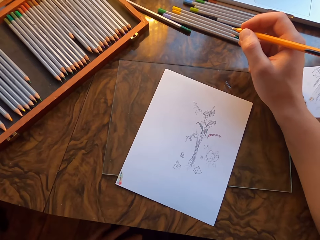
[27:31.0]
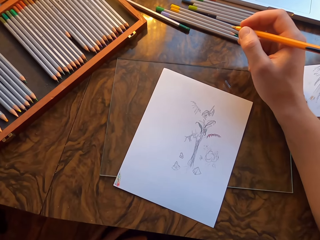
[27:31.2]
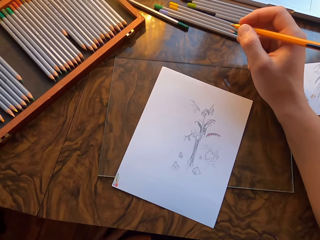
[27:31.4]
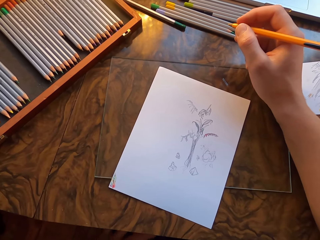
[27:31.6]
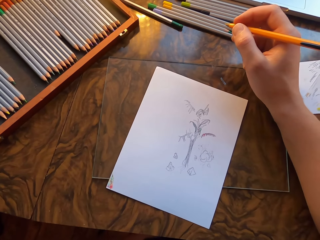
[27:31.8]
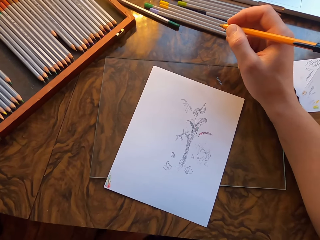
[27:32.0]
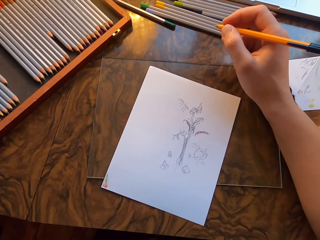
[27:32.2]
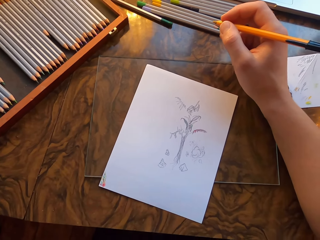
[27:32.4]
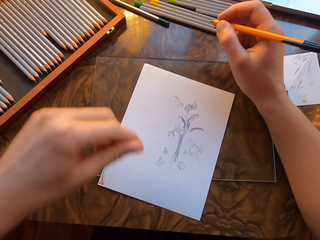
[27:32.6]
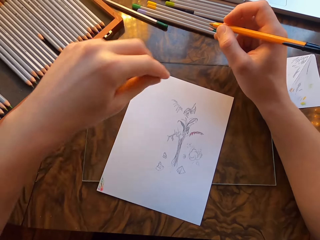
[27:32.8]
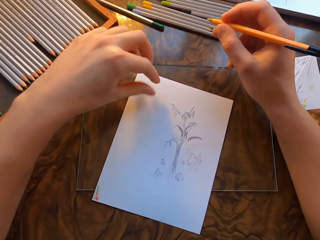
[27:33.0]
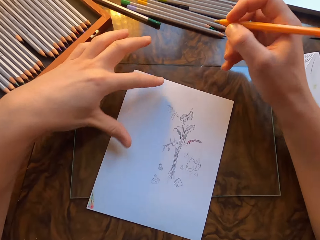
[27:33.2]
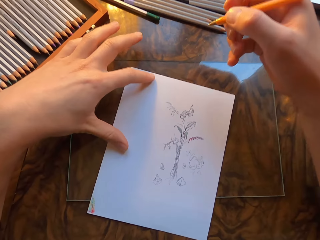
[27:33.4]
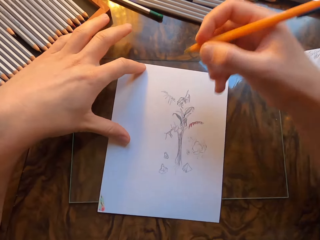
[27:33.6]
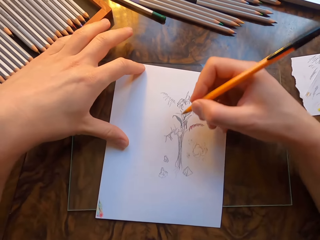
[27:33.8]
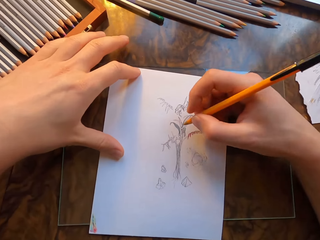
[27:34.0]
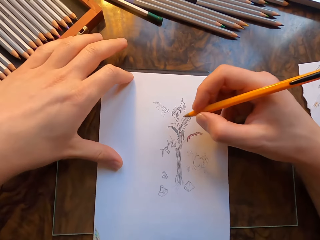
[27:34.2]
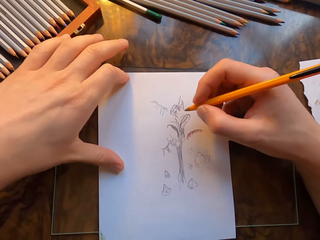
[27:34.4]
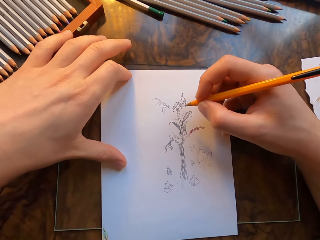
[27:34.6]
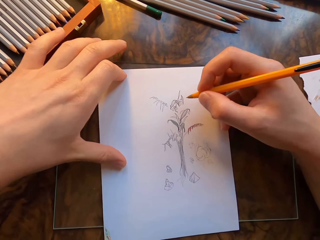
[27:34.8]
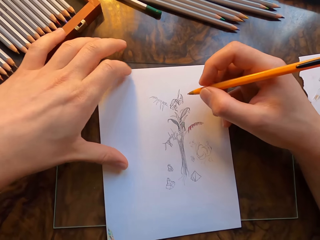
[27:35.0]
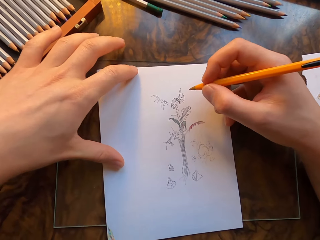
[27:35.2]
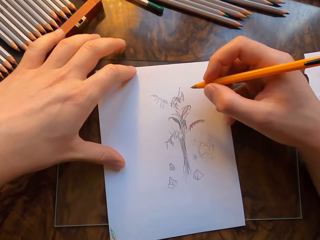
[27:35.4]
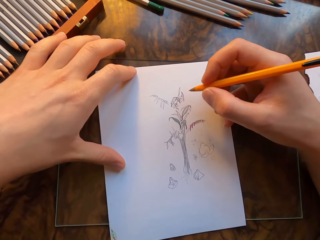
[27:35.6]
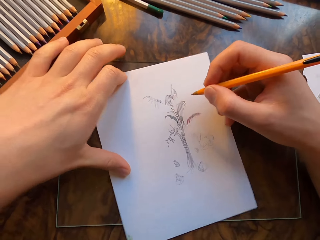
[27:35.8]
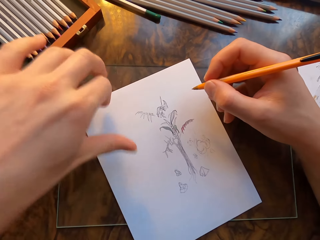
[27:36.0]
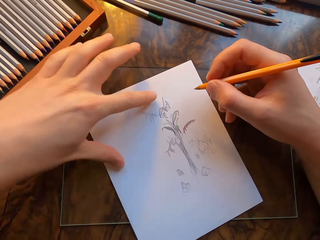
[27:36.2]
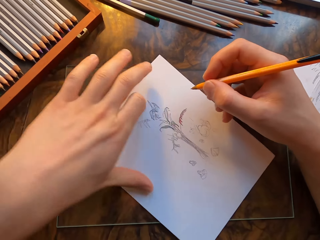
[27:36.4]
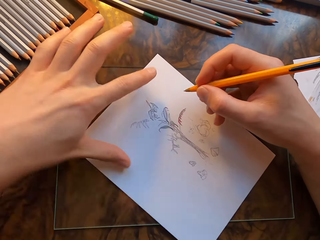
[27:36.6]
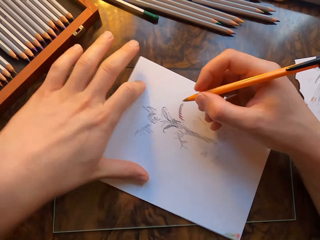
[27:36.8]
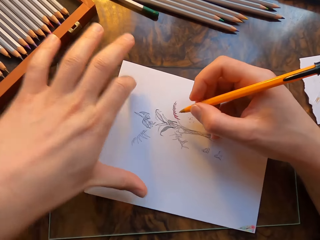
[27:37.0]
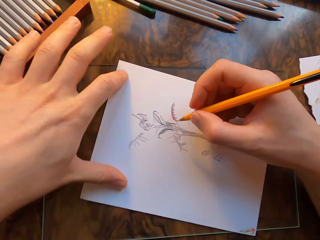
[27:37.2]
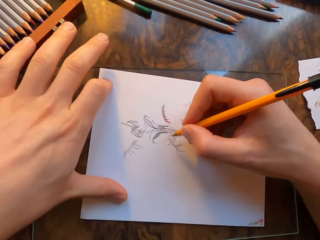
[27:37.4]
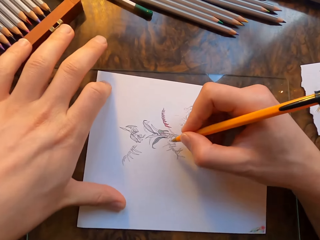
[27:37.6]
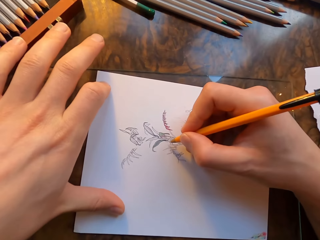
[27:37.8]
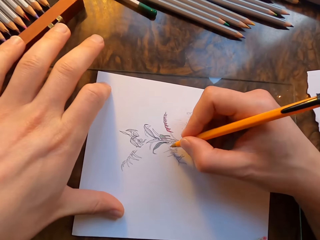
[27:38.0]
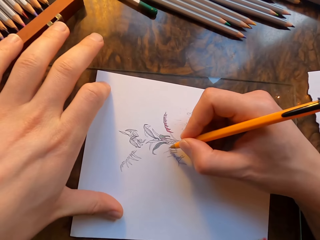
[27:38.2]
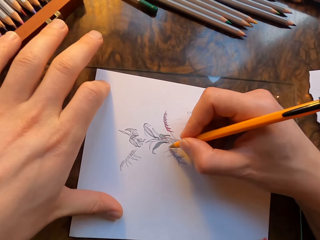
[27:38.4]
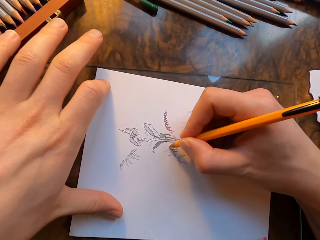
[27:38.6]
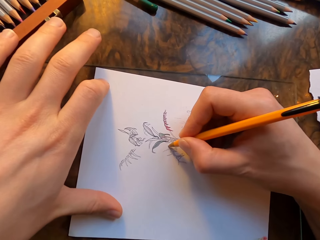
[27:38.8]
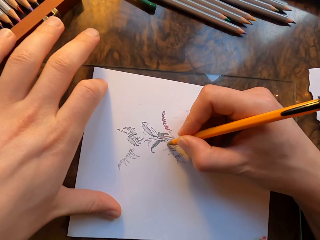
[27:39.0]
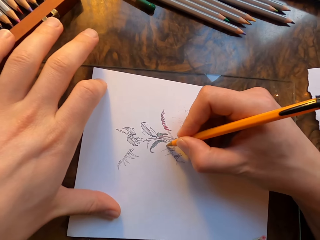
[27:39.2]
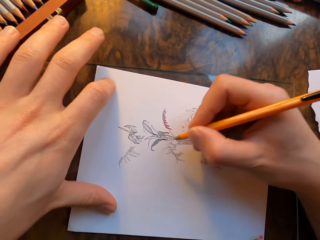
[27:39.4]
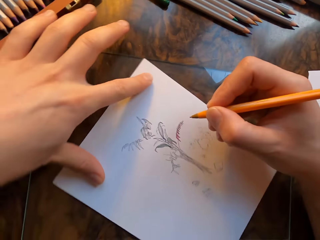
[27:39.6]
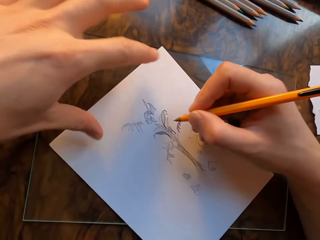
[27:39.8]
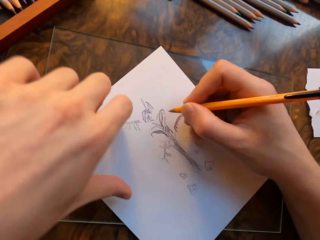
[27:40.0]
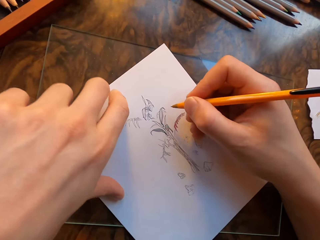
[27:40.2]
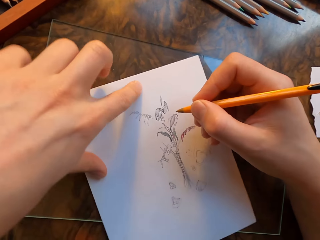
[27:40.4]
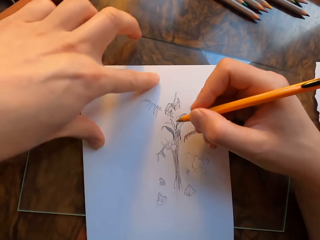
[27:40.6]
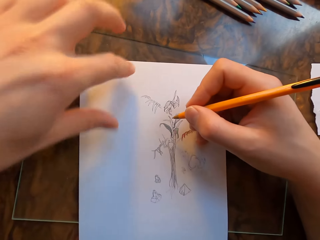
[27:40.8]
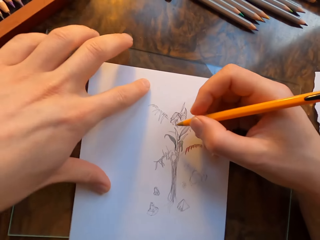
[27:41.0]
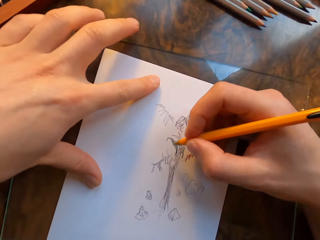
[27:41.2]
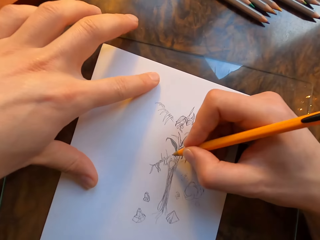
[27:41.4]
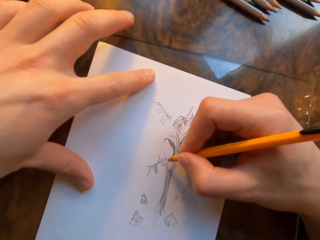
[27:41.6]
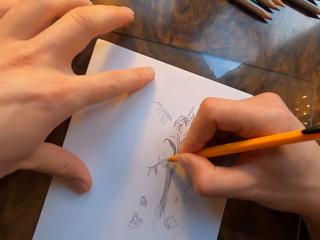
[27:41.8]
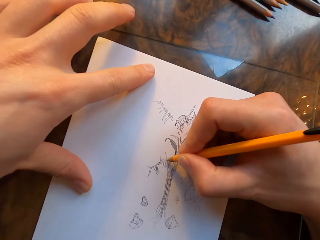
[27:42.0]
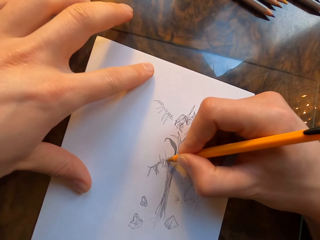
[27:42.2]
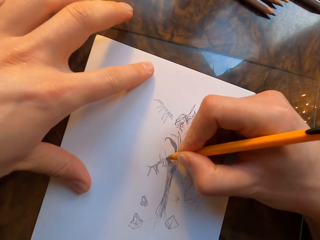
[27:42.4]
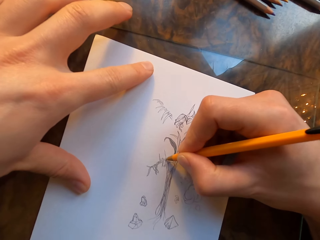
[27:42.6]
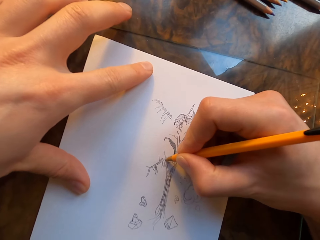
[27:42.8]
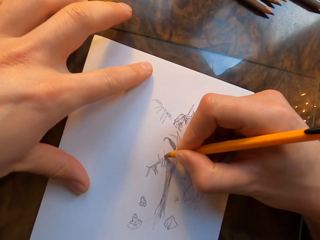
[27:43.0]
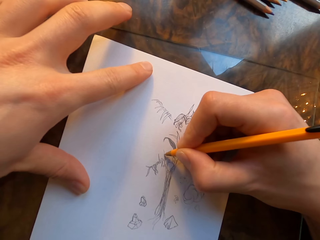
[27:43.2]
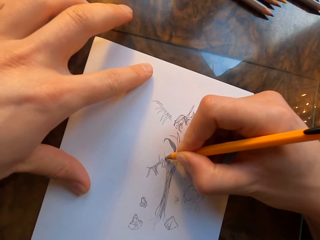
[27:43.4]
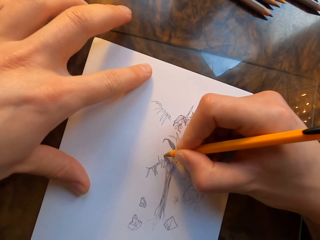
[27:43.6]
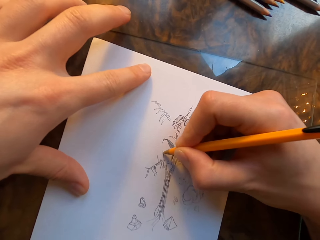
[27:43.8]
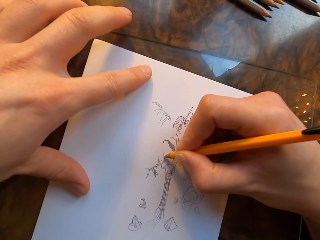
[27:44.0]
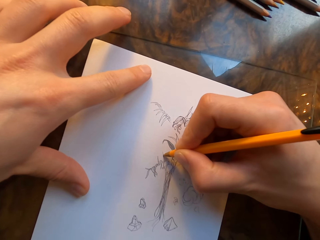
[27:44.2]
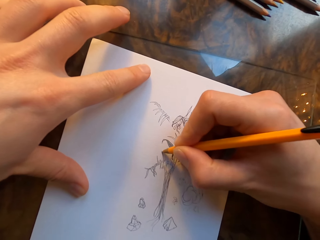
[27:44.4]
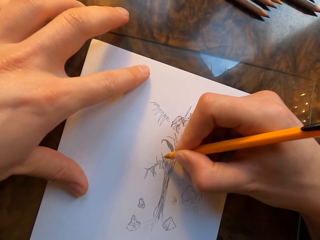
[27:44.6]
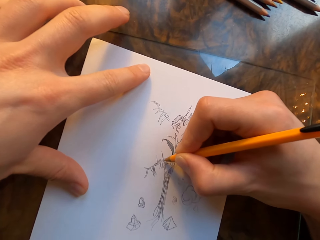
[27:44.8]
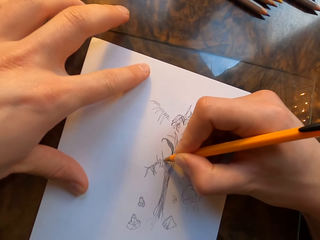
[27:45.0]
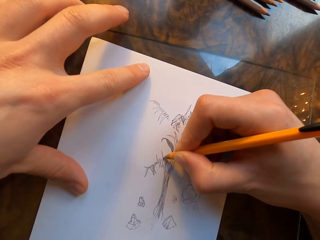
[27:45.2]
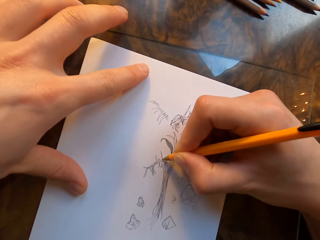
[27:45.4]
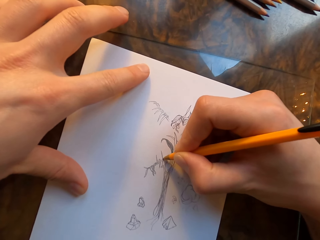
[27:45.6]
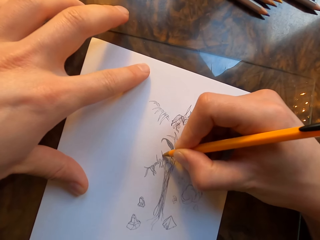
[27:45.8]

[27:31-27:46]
The camera wearer holds the paper with his left hand. He moves the paper. He draws on the paper with a drawing pen. He moves the paper. He draws on the paper with the pen.

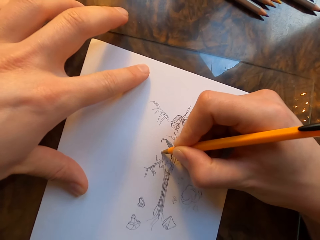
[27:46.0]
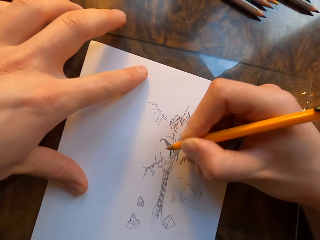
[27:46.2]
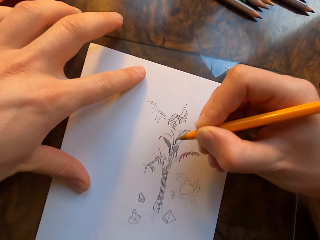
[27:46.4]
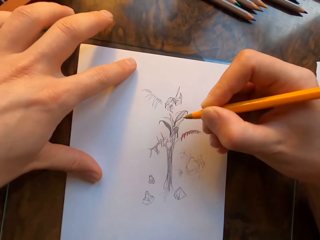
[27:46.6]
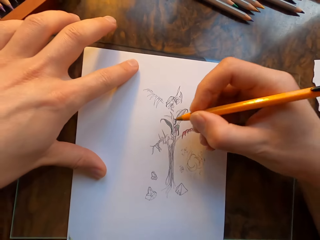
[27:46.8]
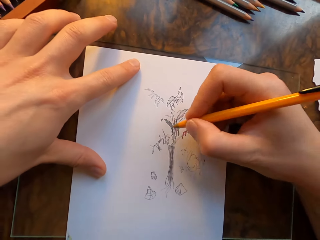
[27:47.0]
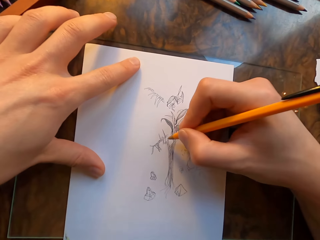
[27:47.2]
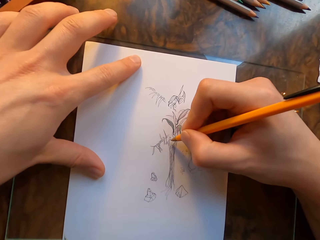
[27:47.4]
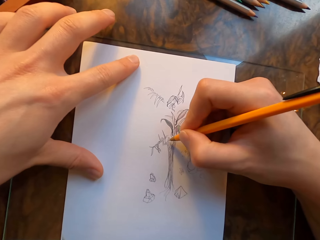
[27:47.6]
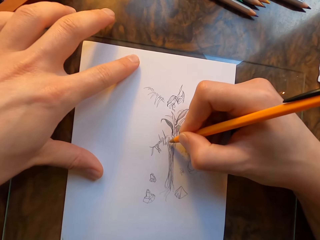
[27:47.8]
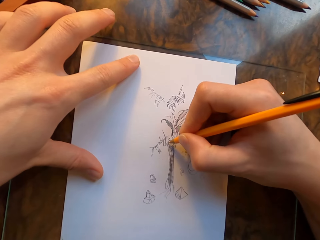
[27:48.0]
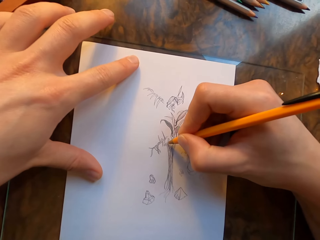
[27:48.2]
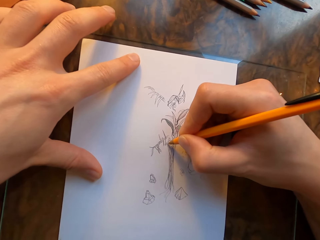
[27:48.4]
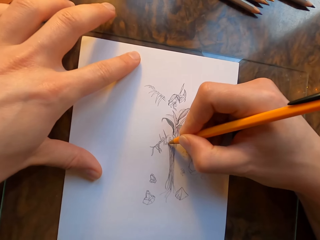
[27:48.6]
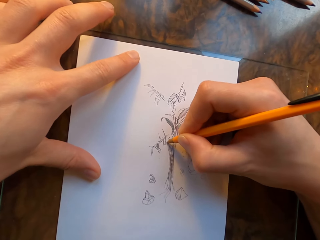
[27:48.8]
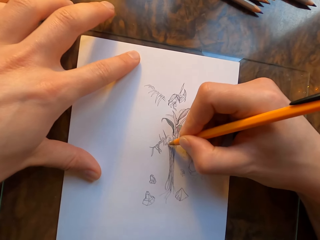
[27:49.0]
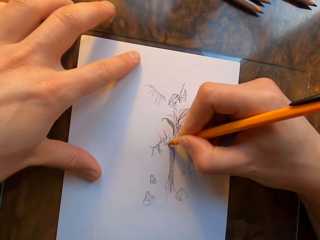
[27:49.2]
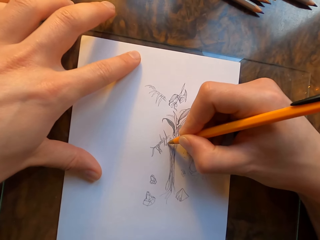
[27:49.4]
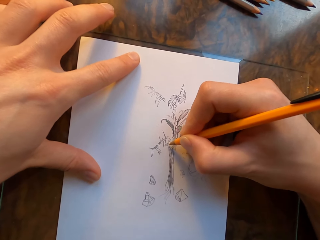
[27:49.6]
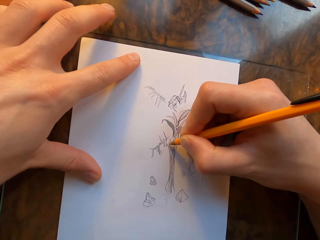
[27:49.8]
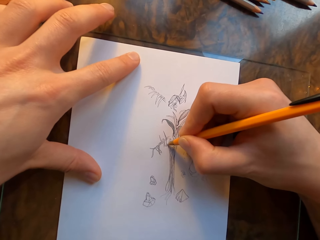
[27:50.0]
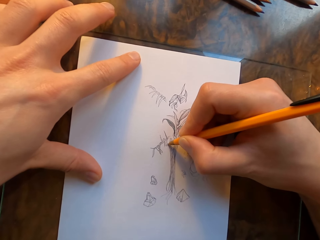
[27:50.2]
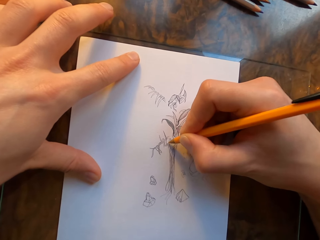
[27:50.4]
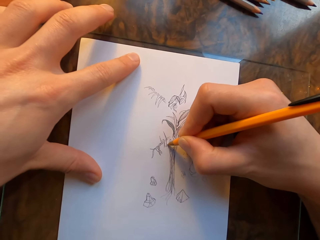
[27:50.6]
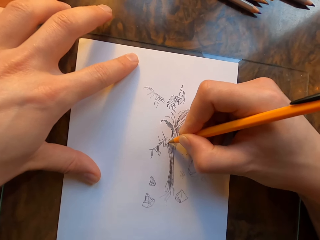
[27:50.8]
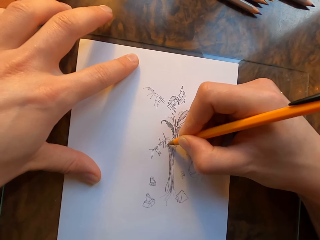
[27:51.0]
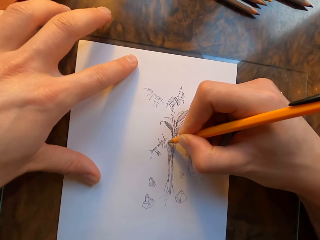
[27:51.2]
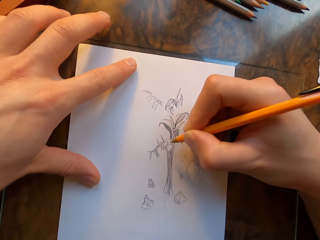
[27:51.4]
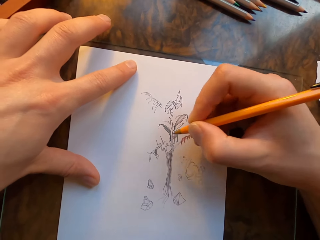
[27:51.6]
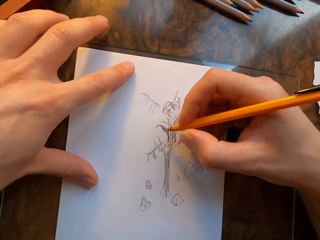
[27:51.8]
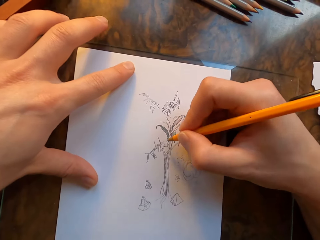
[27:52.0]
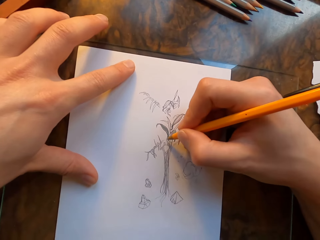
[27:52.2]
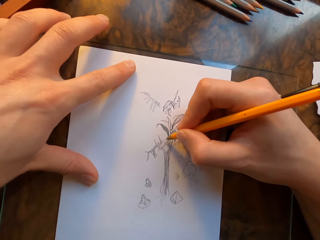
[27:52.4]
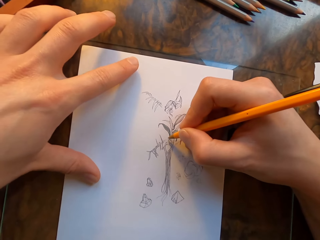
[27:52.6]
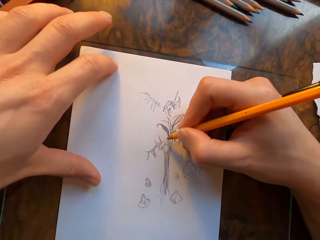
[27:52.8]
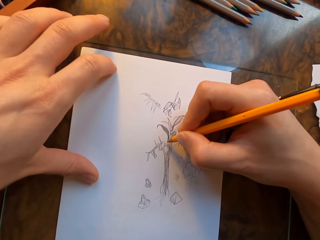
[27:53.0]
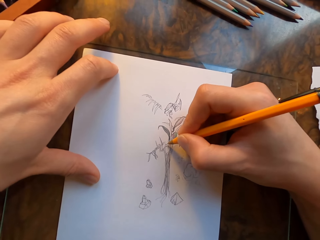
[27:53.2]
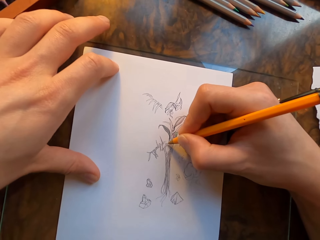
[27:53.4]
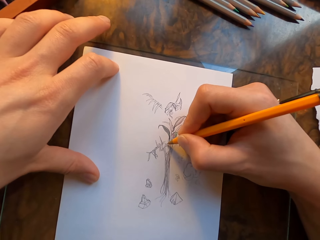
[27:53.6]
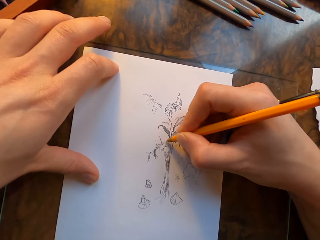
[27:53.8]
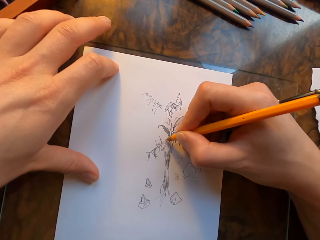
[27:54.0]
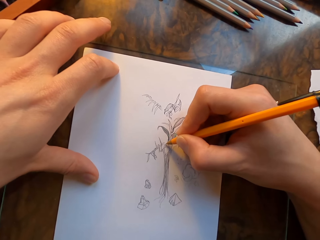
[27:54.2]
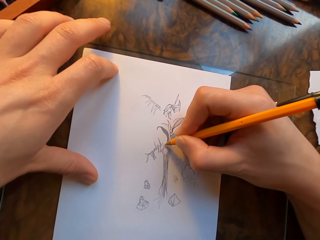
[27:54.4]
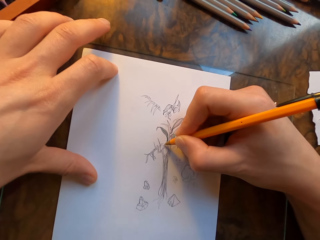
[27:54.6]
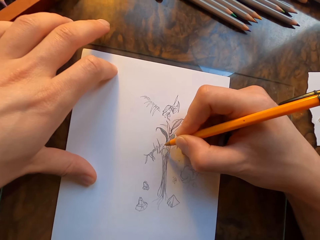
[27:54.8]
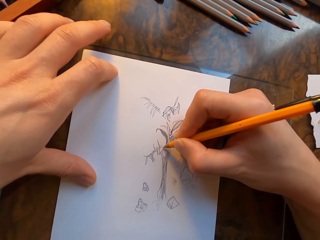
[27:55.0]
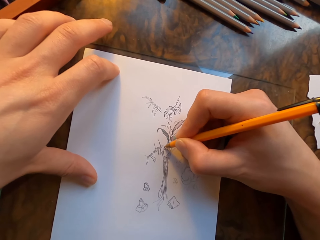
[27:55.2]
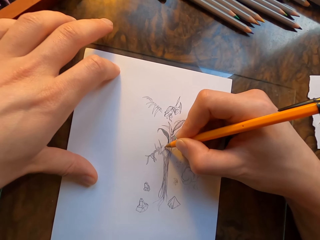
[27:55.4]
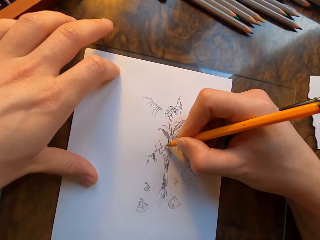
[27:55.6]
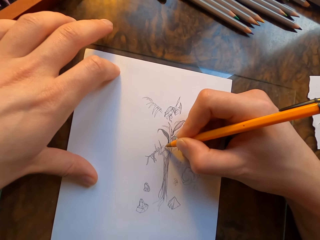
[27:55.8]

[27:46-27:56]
The camera wearer moves the pen.
